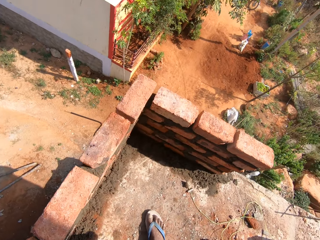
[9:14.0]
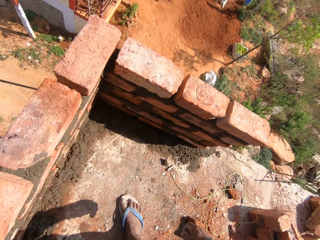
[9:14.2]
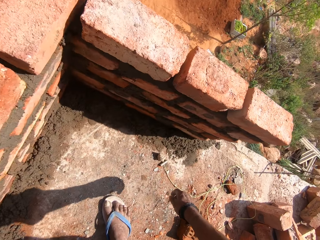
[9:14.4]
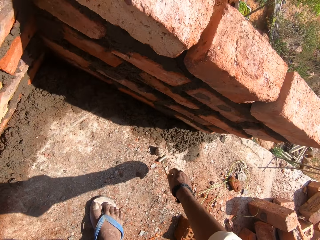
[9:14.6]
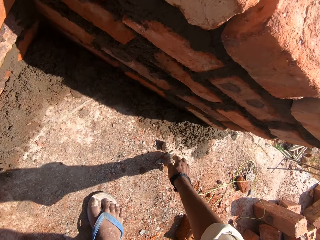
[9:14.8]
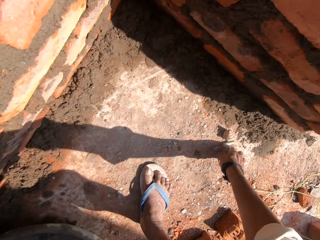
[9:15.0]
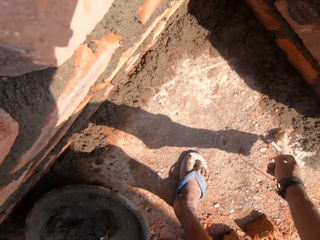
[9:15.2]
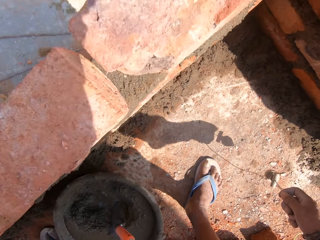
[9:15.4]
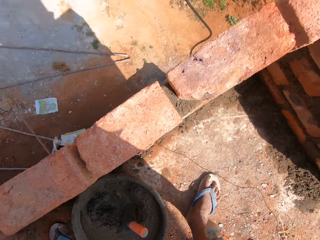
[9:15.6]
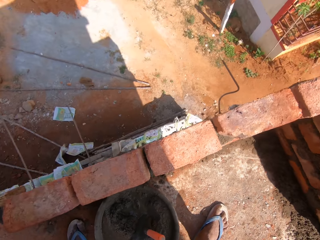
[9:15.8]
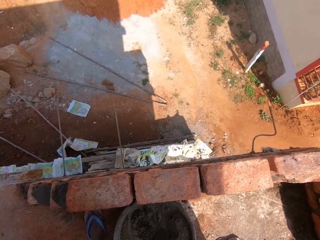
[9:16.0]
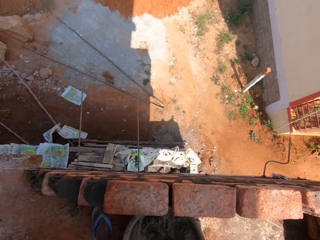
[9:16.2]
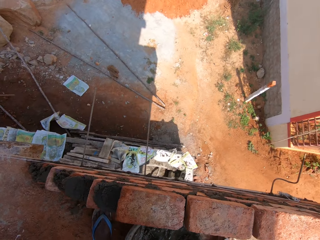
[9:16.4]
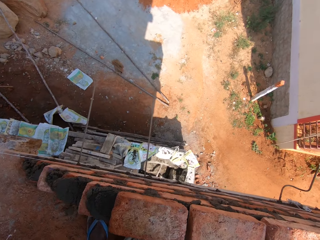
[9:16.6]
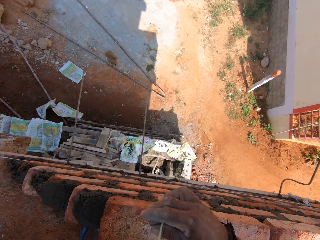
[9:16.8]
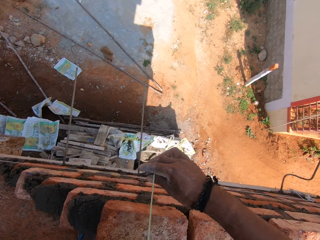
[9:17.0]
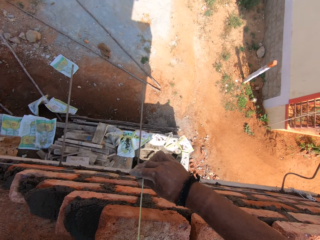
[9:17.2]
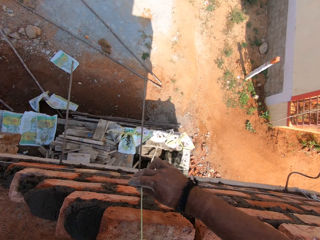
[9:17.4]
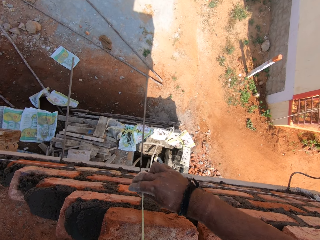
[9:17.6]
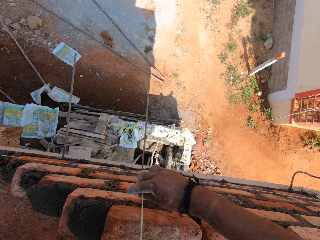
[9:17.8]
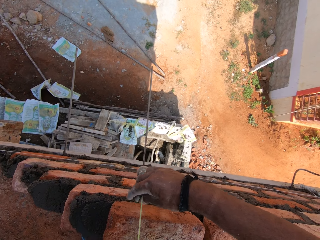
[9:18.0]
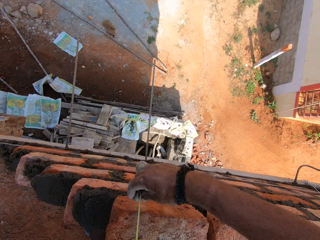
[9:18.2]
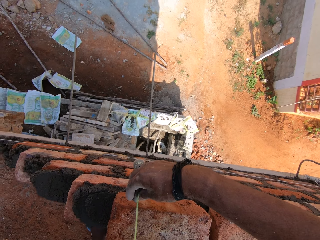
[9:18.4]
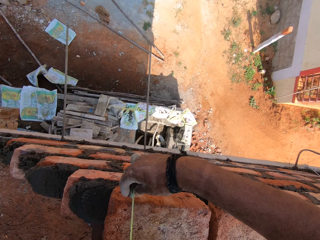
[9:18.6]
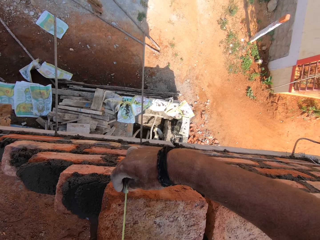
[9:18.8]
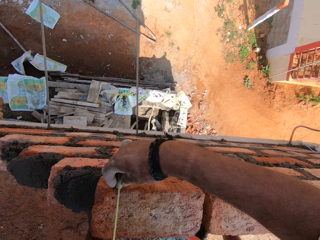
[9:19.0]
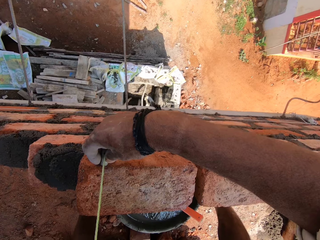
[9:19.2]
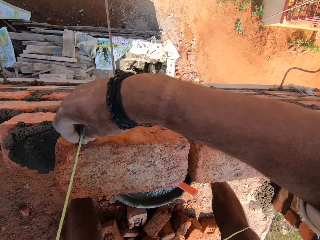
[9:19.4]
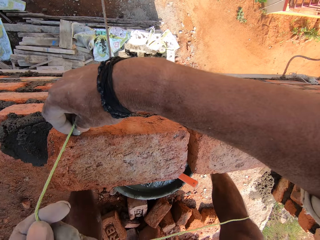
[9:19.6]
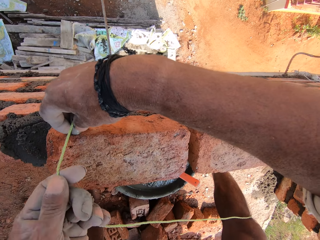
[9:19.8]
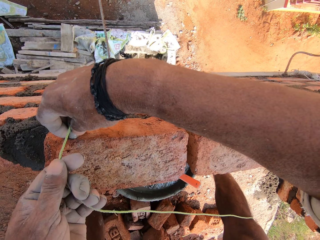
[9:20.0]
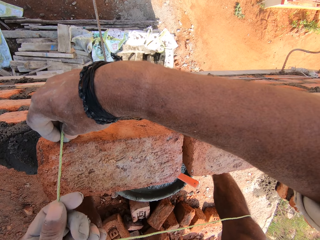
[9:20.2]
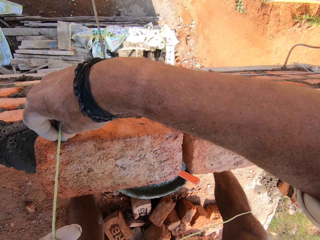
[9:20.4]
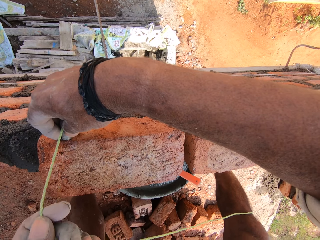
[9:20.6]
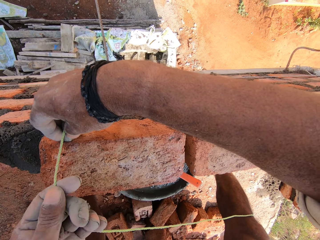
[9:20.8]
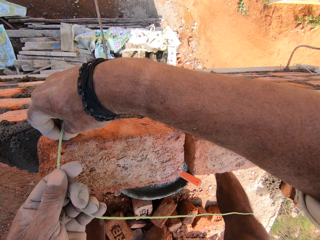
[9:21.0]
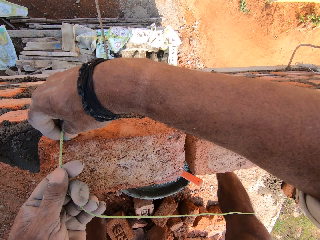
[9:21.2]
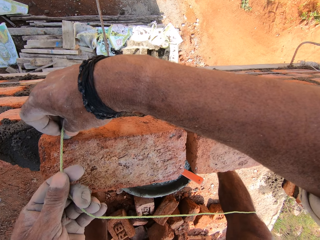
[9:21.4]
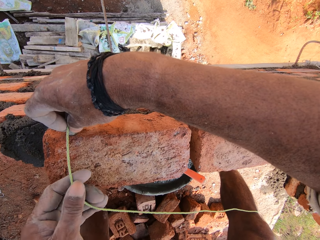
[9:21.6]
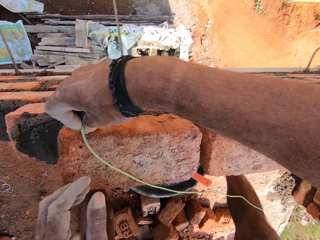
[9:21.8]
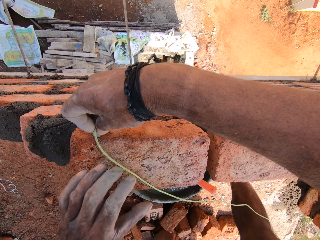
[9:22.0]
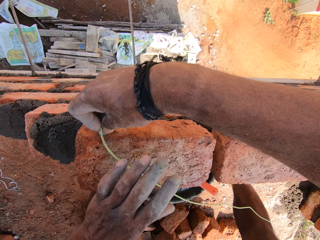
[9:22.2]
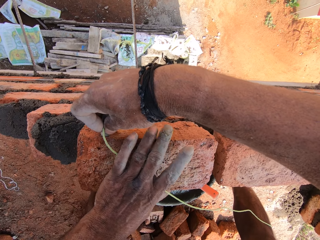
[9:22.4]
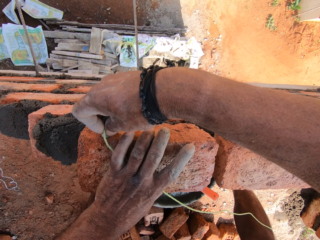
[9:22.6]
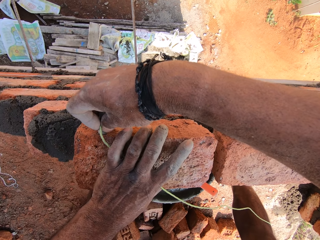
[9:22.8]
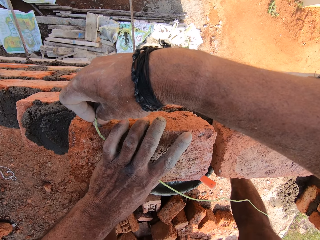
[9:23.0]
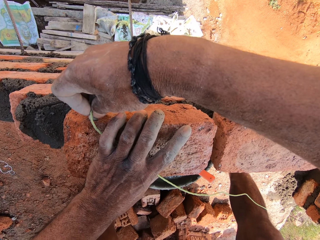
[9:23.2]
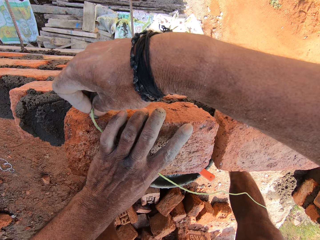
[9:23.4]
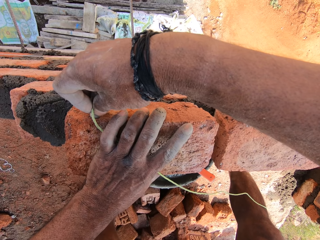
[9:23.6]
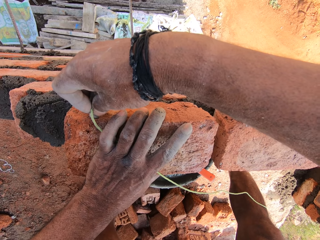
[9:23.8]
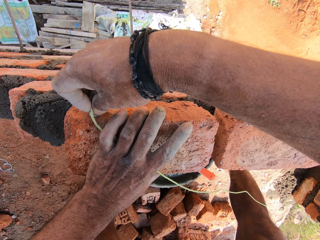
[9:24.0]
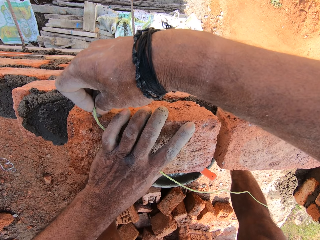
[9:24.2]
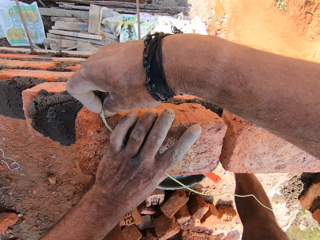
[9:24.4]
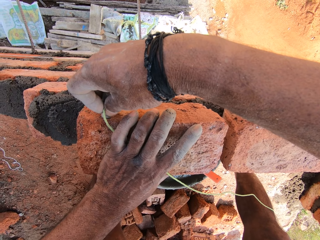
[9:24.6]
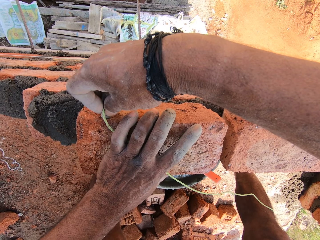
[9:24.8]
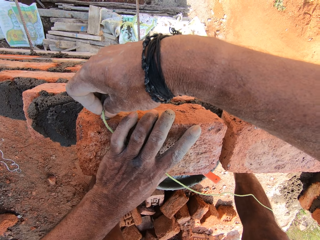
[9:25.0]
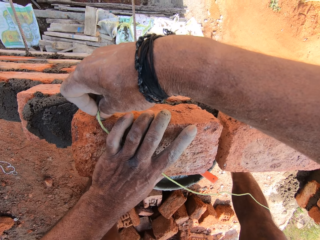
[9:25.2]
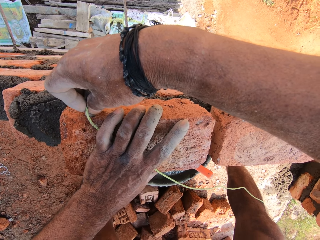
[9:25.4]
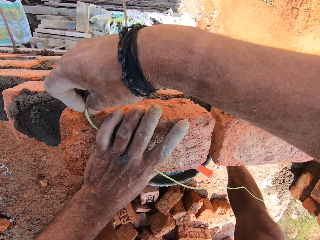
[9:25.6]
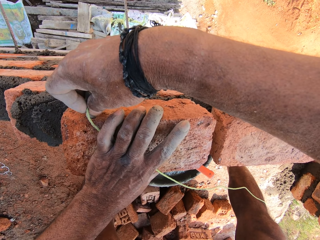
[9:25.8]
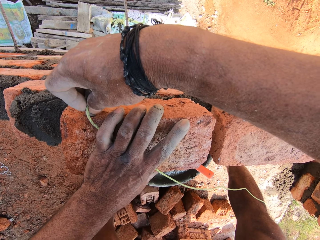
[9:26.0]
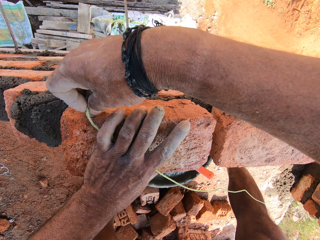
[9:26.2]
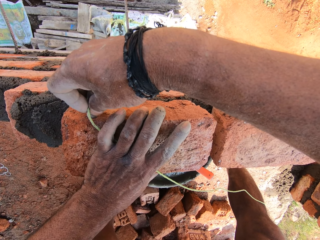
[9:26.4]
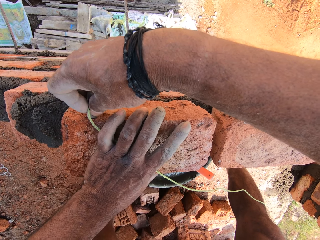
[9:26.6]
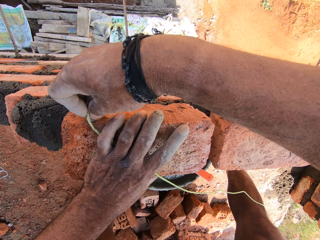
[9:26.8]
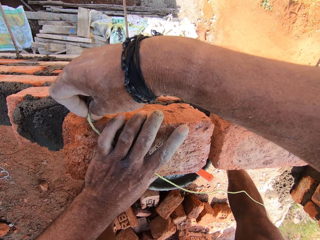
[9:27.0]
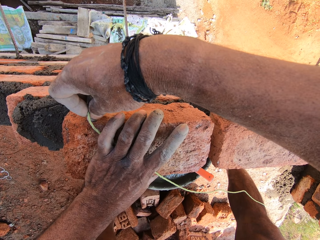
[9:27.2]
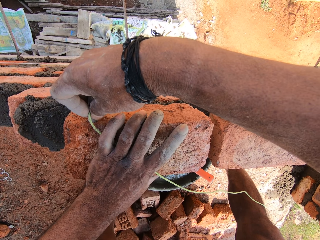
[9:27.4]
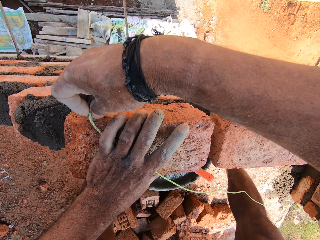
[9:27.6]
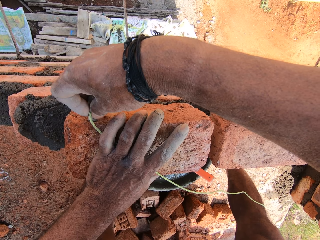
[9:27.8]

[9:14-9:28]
The camera wearer picks up a plumbing bob from the floor. They touch a rope. They look around. They measure the bricks. They touch the rope. They touch a brick. They touch the rope.

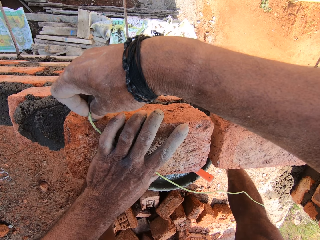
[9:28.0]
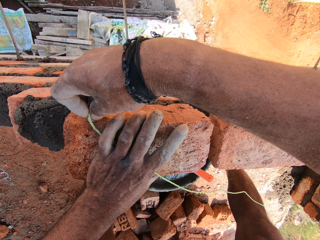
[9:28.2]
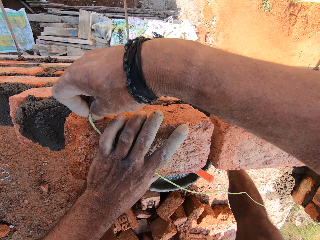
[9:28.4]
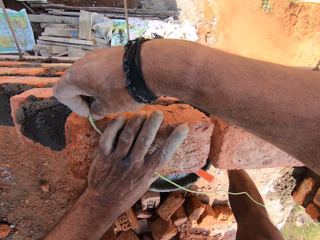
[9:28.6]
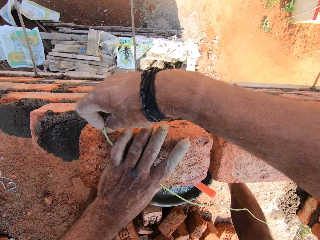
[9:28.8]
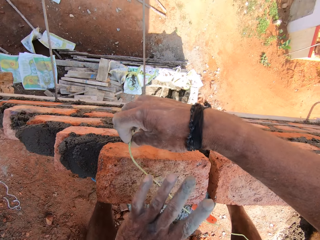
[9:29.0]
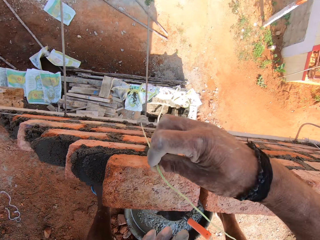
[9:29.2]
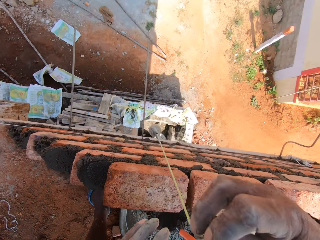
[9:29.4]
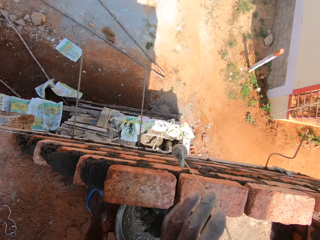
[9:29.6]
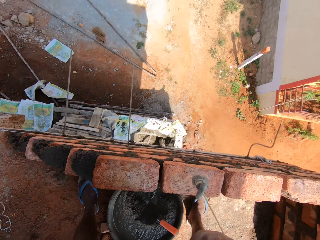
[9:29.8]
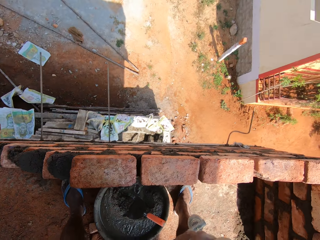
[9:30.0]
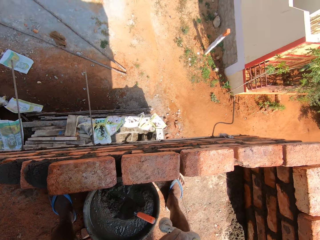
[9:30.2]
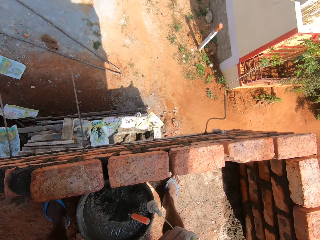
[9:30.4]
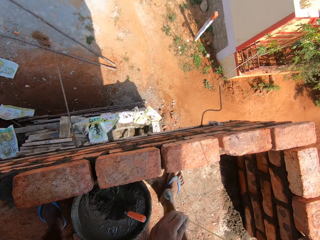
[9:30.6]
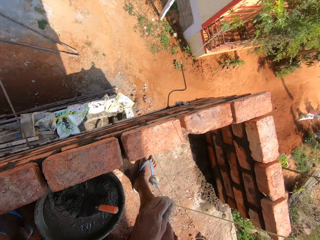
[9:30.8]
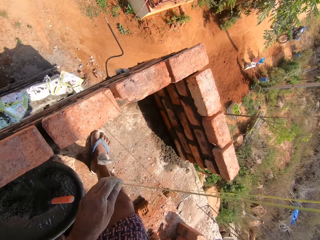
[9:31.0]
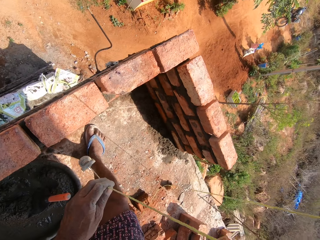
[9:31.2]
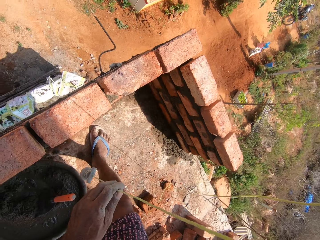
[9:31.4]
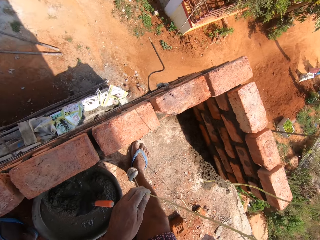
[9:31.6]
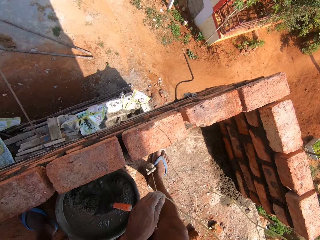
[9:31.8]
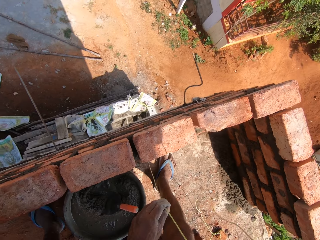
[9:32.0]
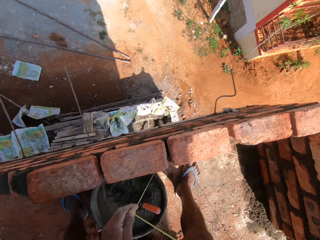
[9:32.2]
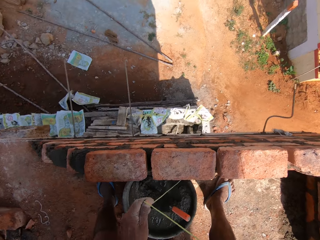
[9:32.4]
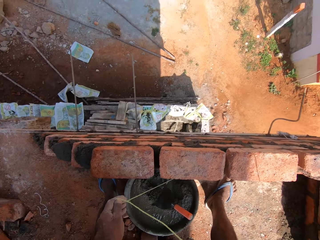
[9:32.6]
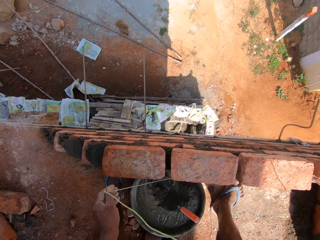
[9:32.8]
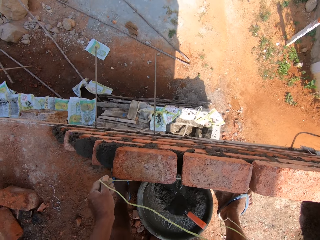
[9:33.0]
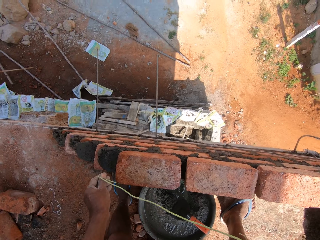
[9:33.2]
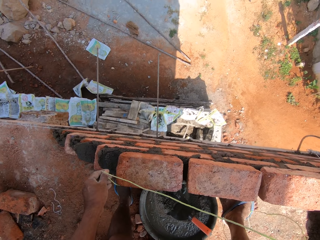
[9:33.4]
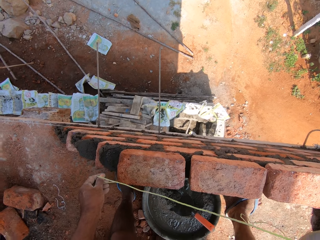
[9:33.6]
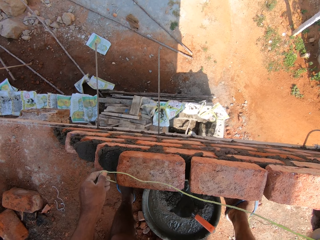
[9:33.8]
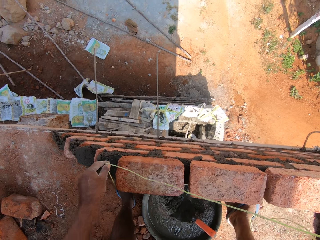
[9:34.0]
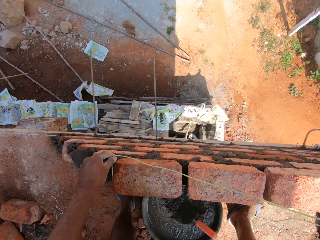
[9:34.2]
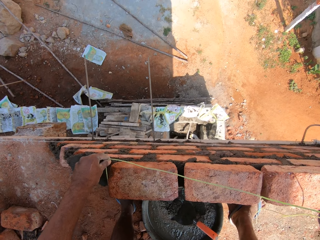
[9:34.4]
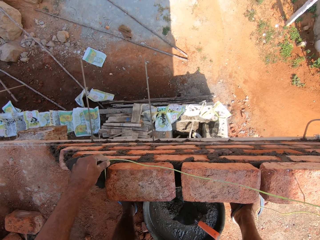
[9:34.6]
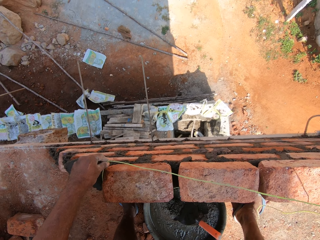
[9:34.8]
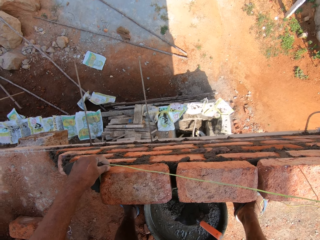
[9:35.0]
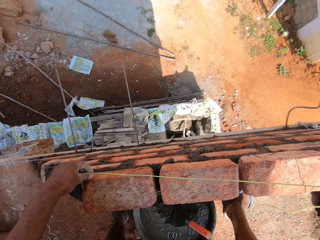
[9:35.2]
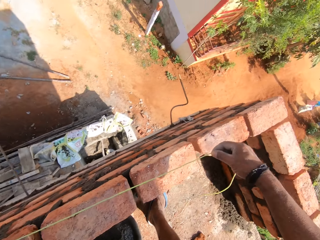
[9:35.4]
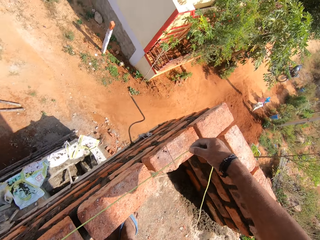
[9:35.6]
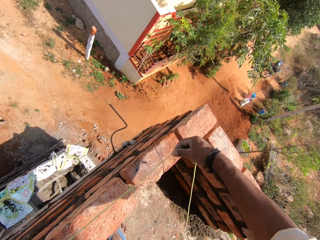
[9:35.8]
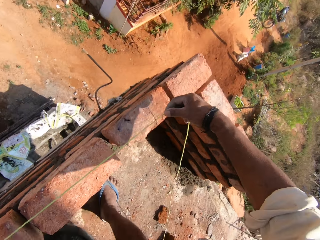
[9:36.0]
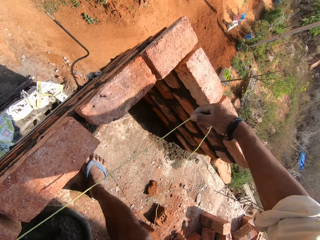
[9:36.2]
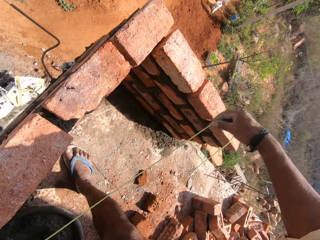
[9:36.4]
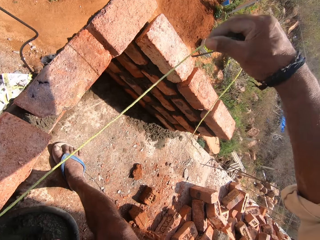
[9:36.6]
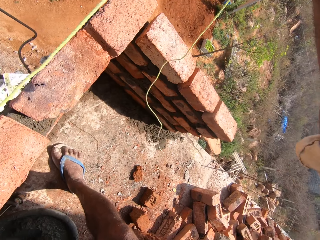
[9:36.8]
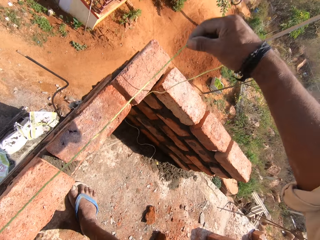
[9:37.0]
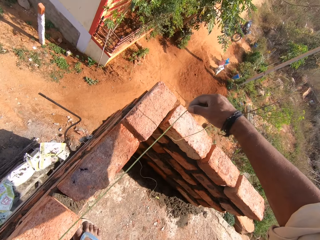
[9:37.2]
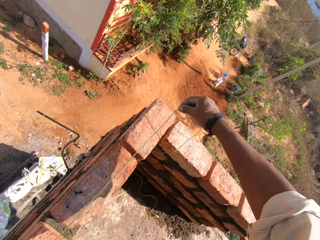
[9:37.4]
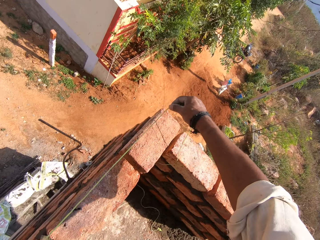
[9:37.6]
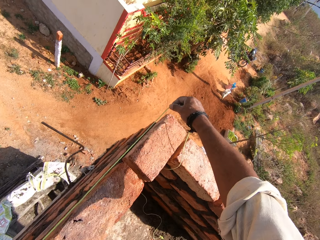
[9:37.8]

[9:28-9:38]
The camera wearer removes the plumbing bob from the brick. They look around. They measure the bricks. They touch a rope.
